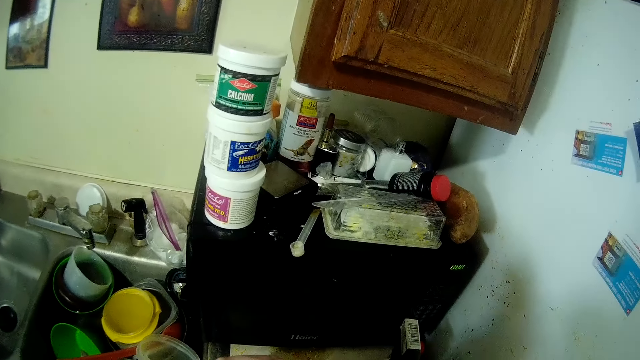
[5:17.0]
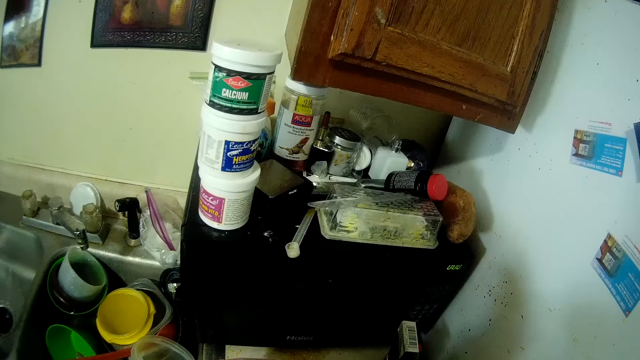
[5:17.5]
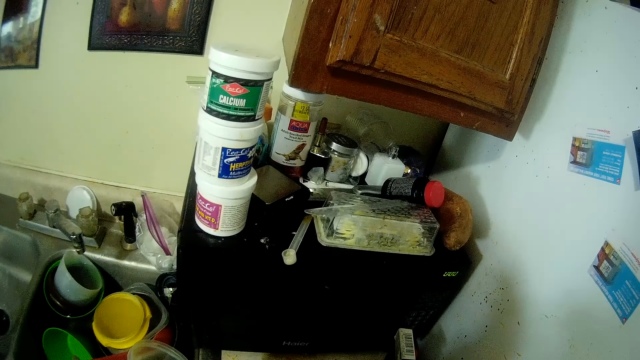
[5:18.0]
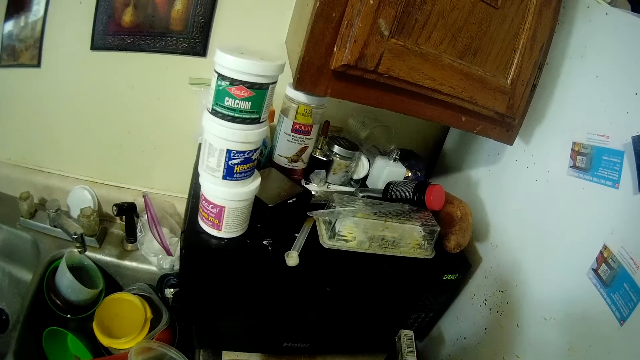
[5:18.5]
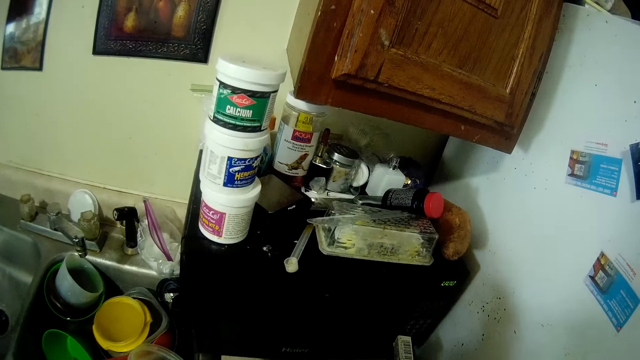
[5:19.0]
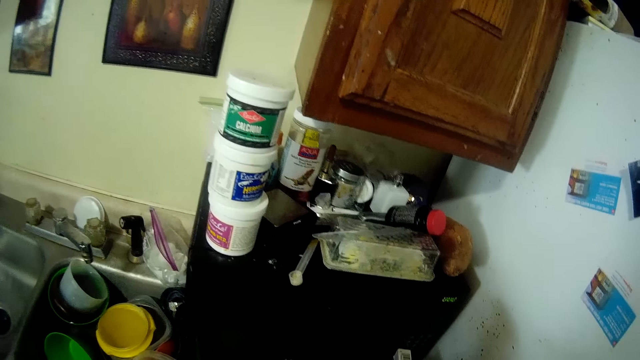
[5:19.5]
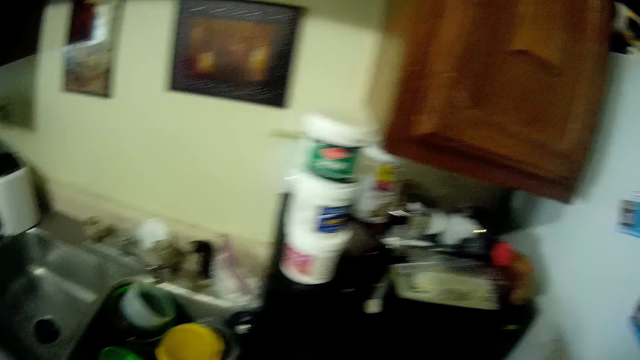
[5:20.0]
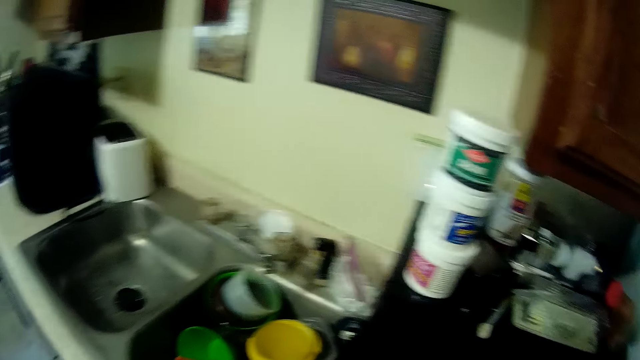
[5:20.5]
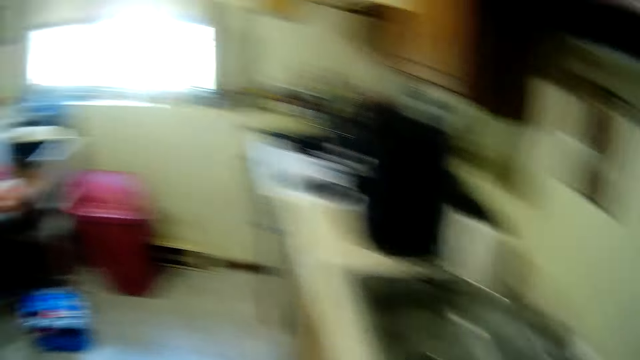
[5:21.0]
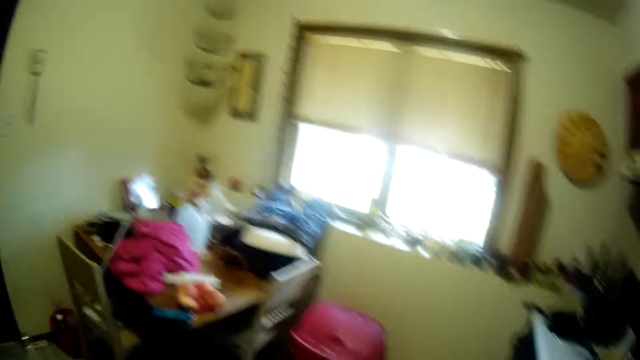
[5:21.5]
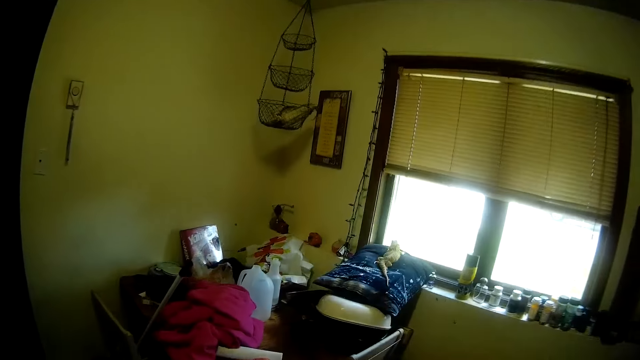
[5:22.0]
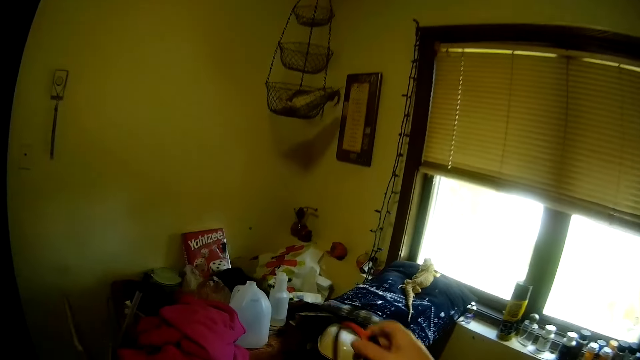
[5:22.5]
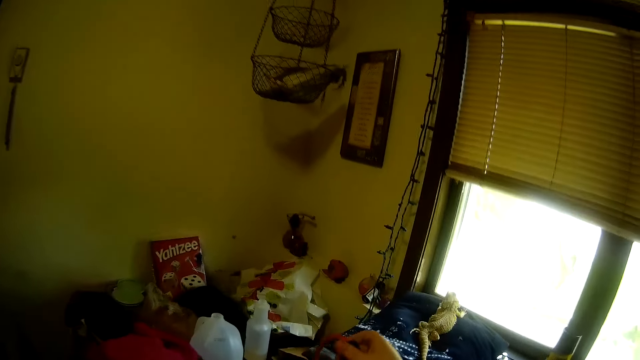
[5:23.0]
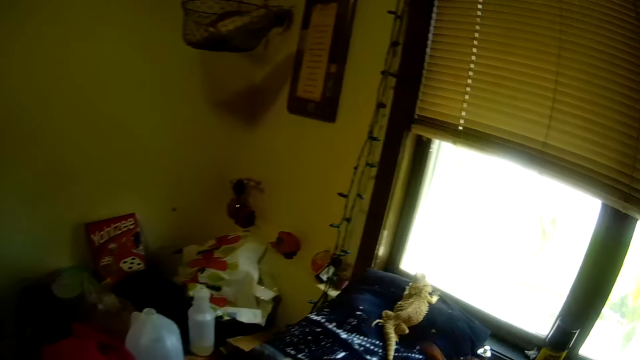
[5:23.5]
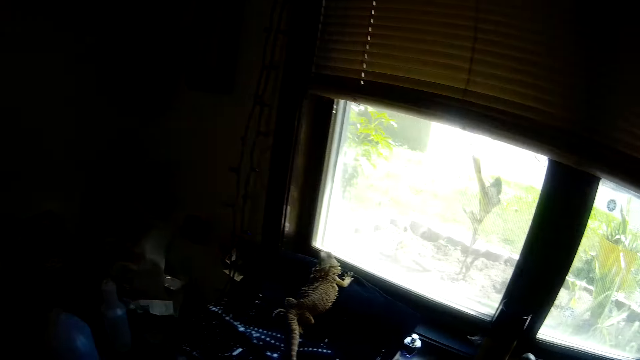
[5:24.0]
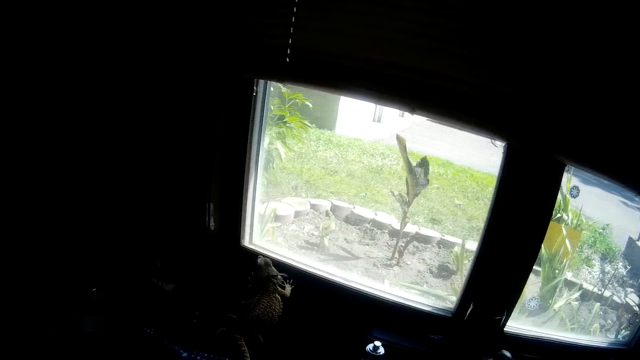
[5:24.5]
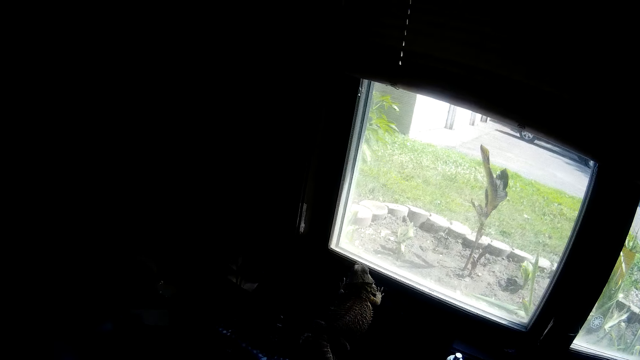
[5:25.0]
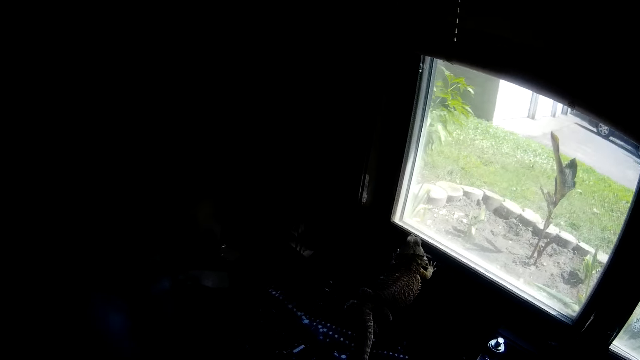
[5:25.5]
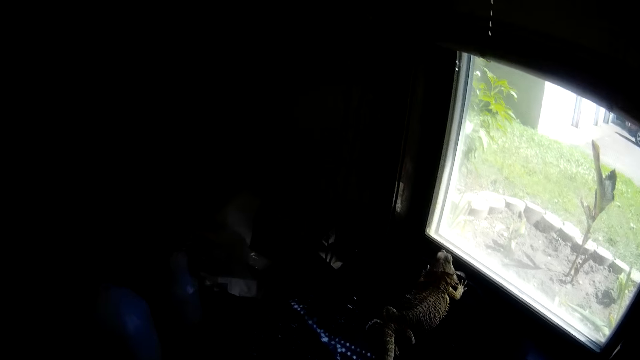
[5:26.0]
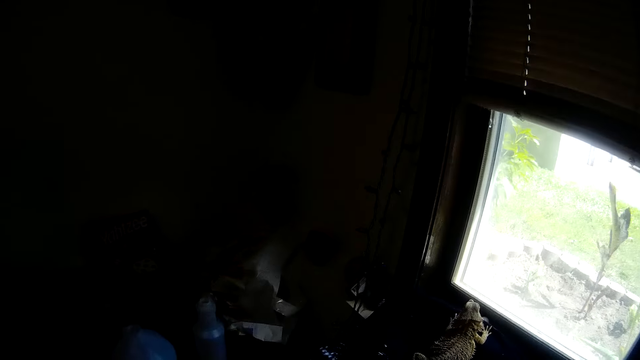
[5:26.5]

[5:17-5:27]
The camera wearer walks towards the kitchen window. They look around the kitchen.

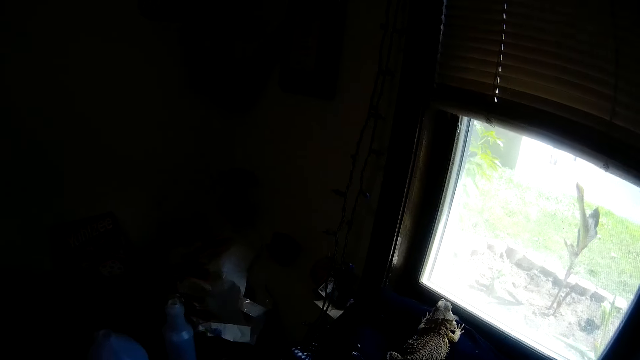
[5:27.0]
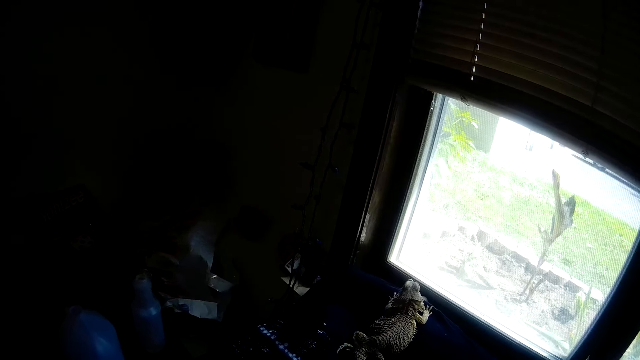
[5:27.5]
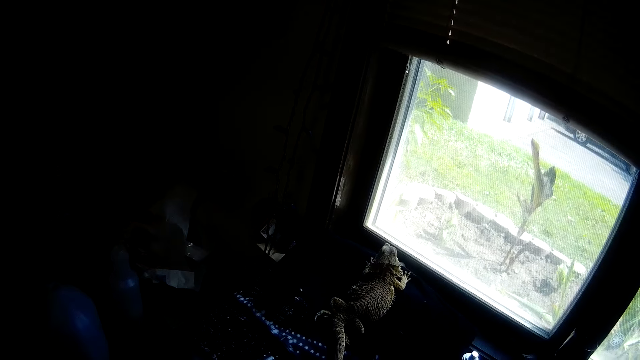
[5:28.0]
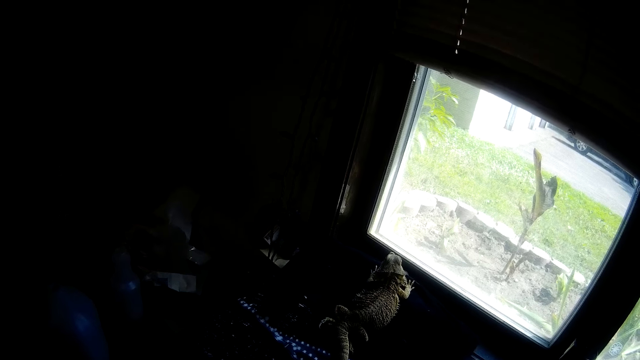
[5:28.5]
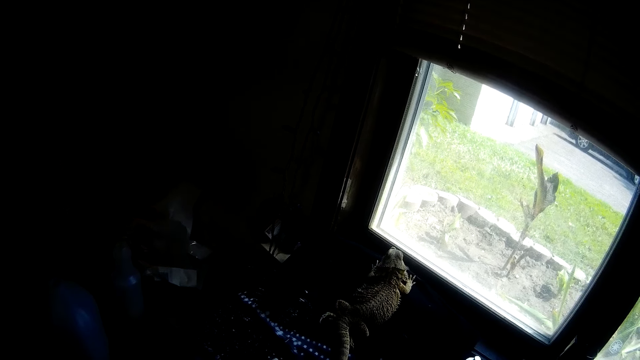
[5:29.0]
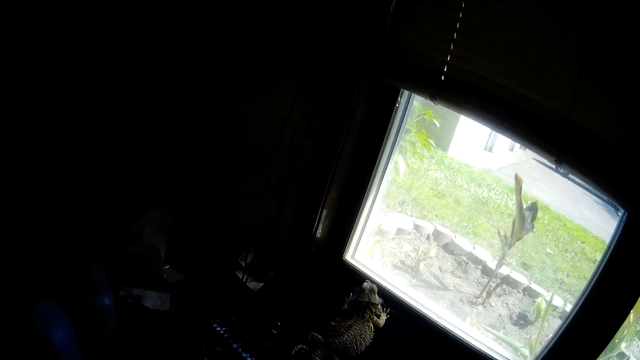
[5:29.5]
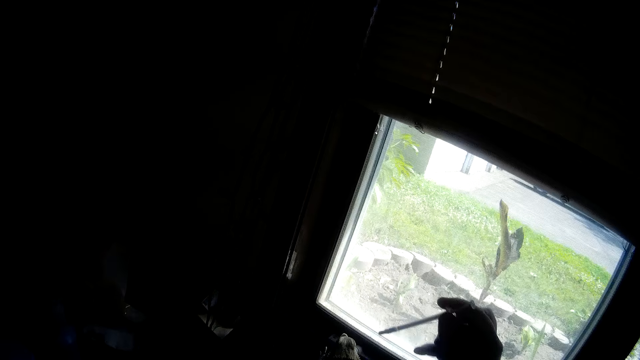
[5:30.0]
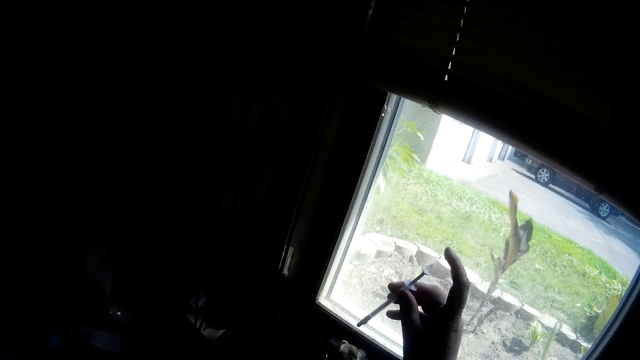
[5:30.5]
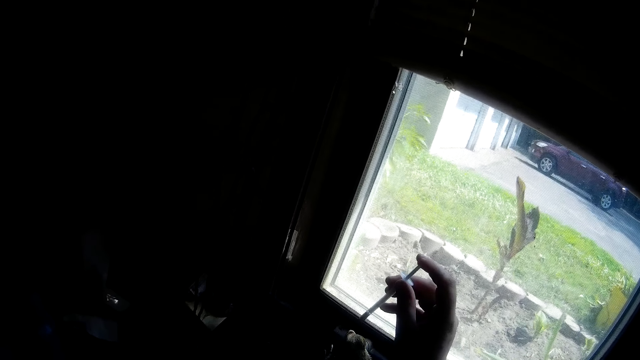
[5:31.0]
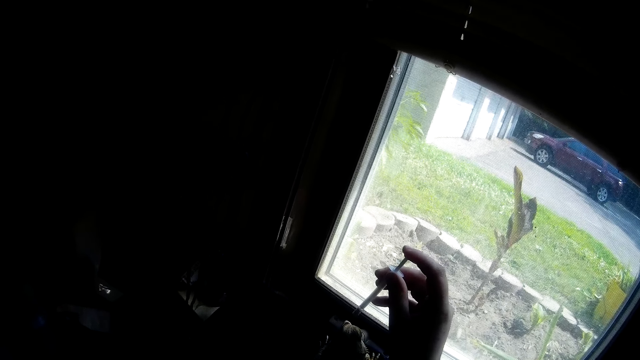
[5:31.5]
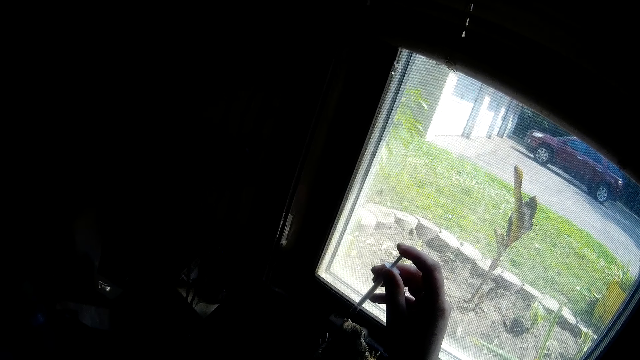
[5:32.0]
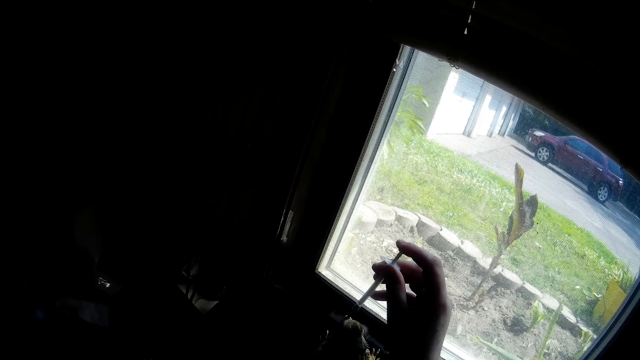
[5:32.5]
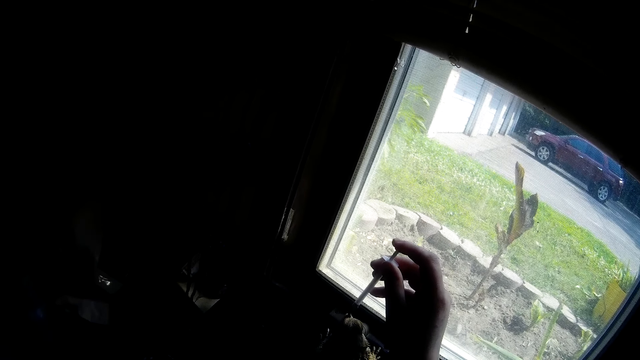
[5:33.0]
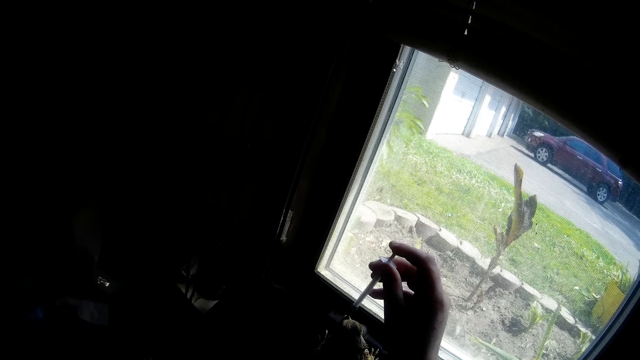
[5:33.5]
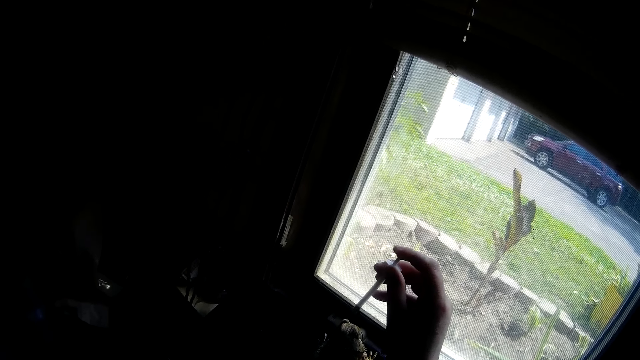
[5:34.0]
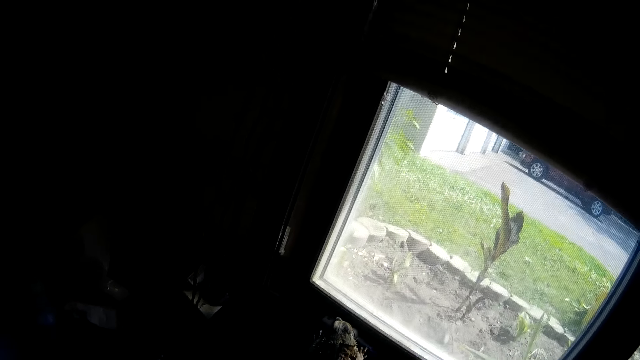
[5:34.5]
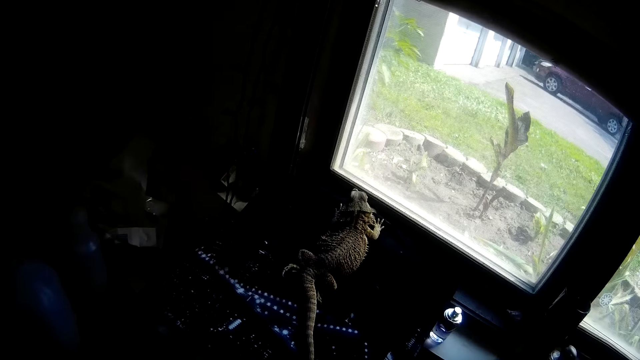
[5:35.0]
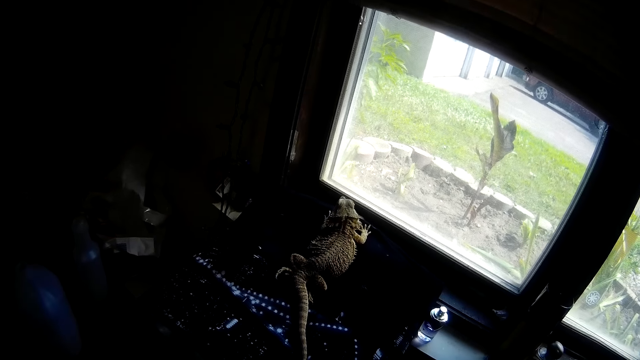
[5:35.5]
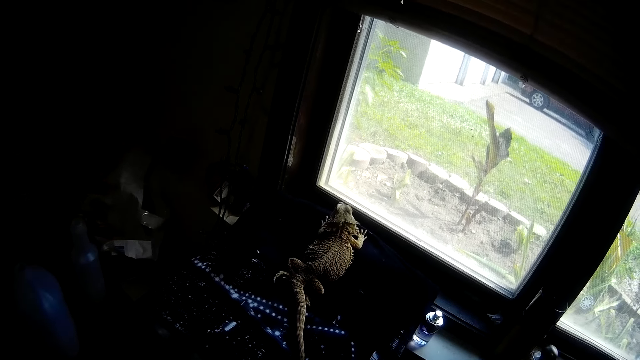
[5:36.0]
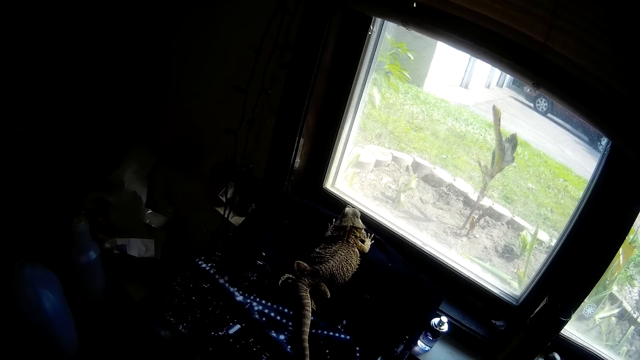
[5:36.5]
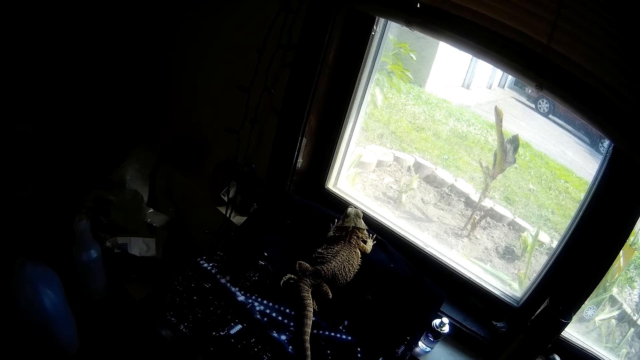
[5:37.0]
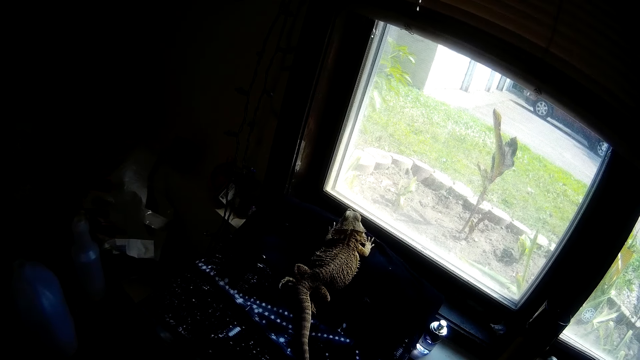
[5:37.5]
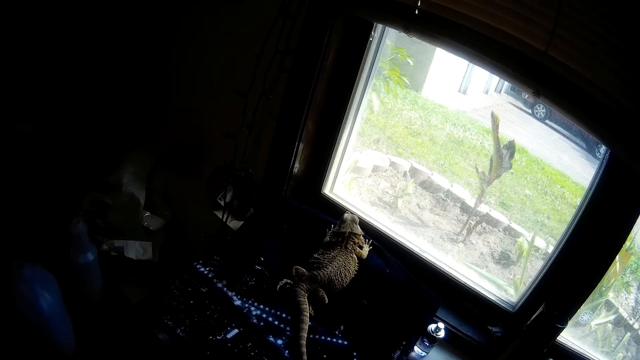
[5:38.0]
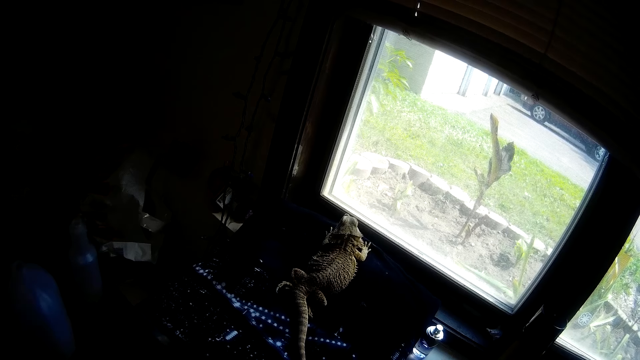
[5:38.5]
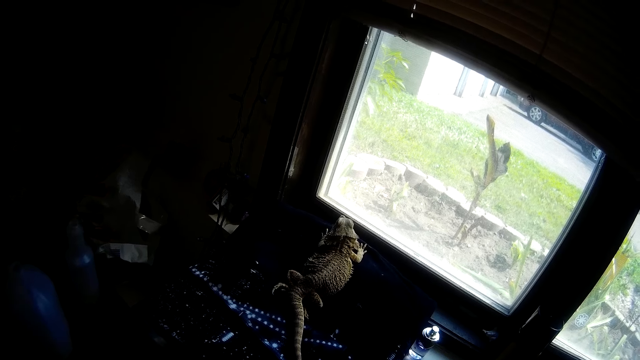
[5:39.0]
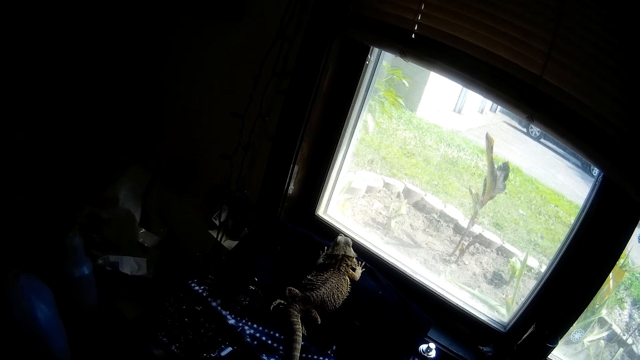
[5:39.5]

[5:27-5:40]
The camera wearer puts the loaded syringe into the mouth of a Chinese water dragon or bearded dragon with her right hand. She presses something in the adhesive dispenser syringe on the bearded dragon. She removes the empty syringe in her right hand from the mouth of the Chinese water dragon. She looks at the bearded dragon.
